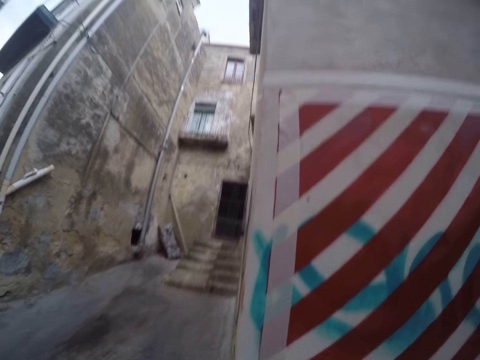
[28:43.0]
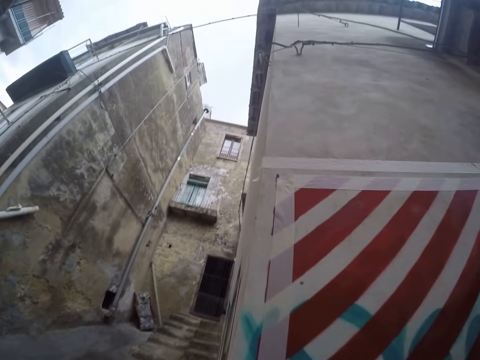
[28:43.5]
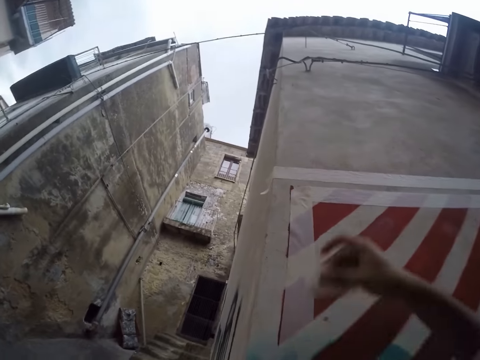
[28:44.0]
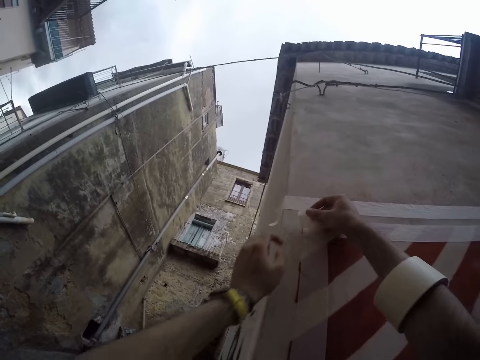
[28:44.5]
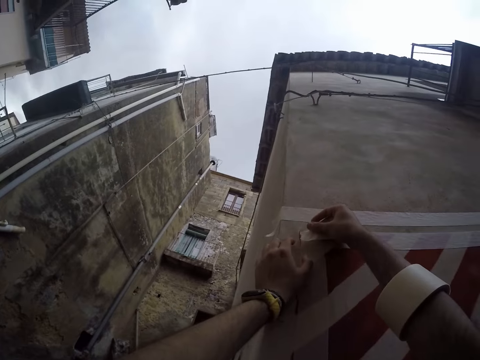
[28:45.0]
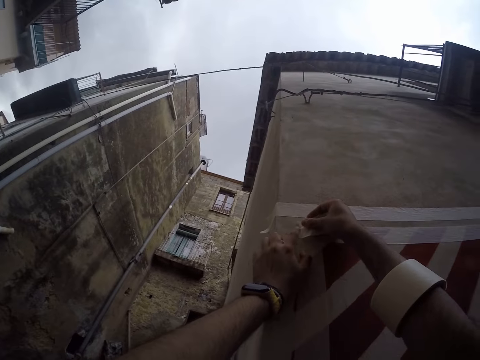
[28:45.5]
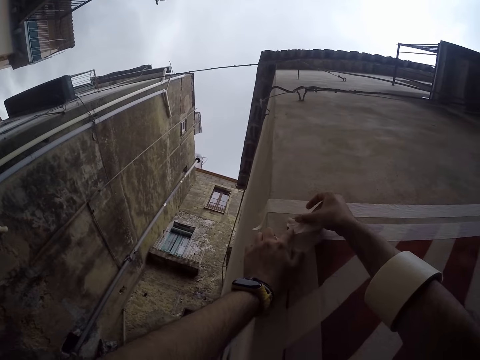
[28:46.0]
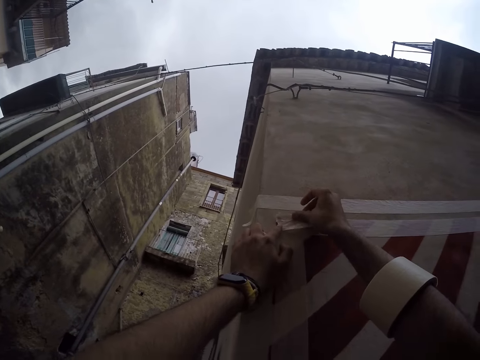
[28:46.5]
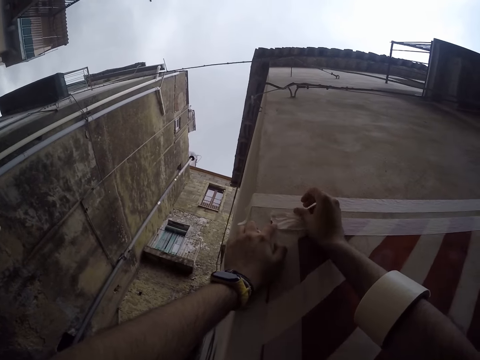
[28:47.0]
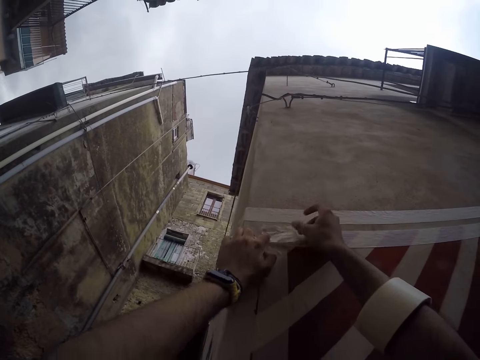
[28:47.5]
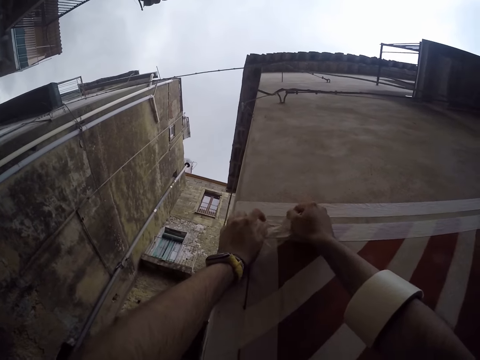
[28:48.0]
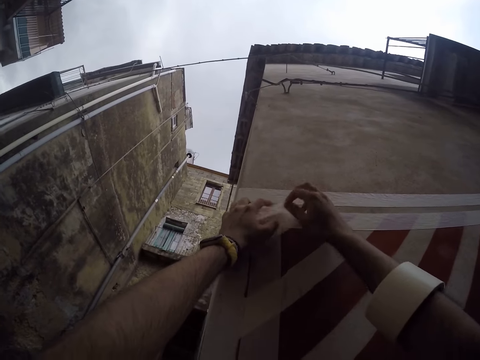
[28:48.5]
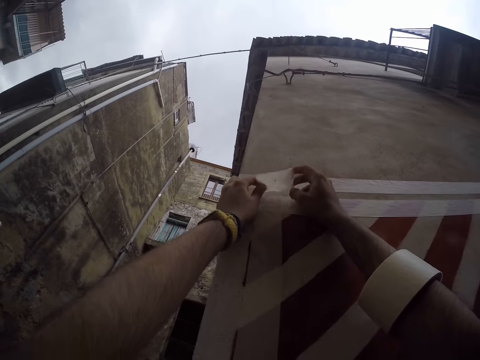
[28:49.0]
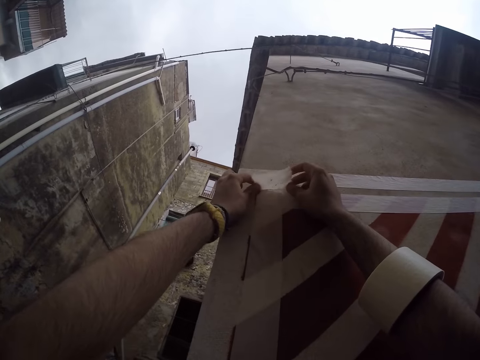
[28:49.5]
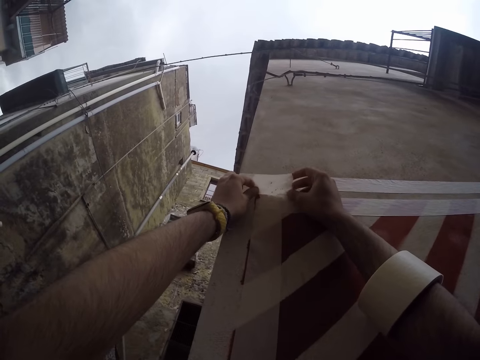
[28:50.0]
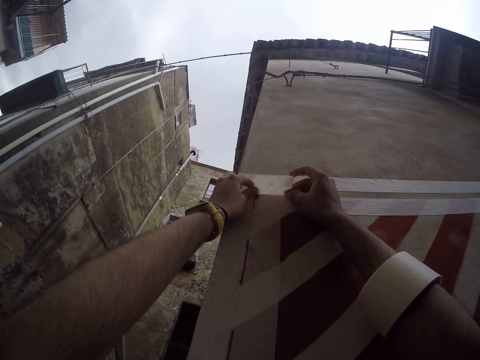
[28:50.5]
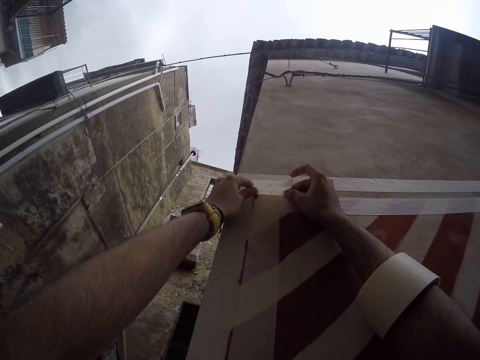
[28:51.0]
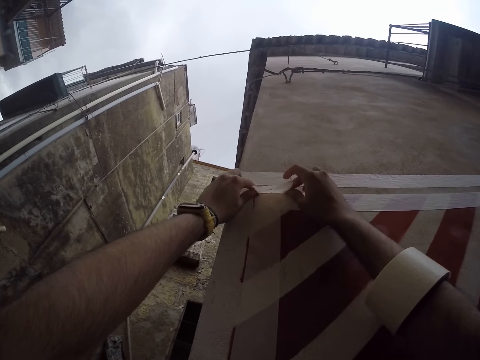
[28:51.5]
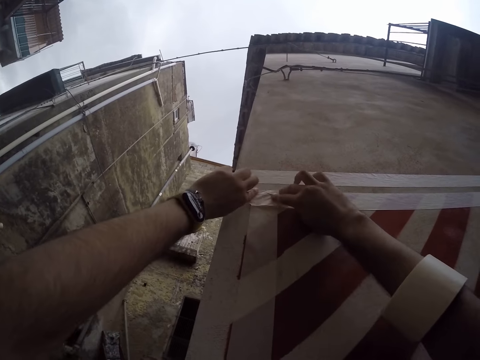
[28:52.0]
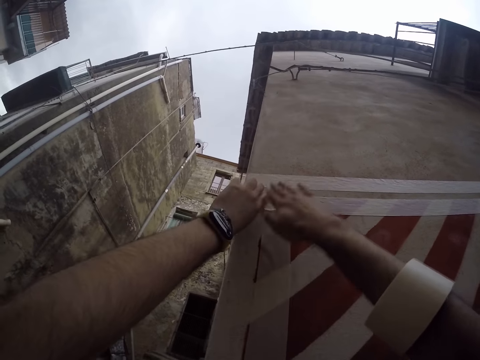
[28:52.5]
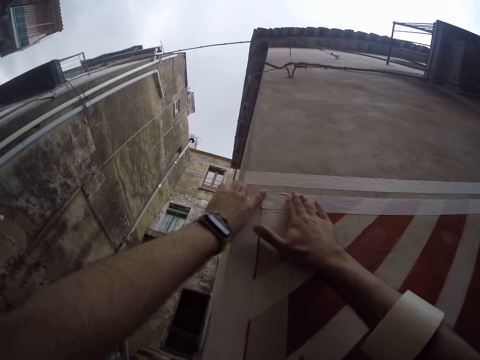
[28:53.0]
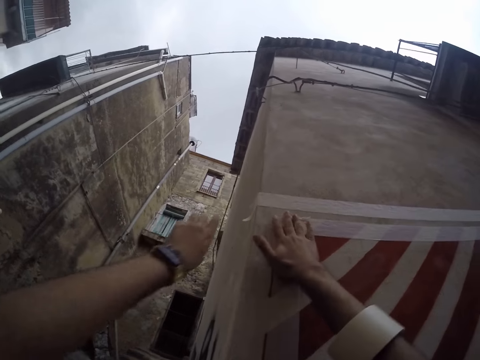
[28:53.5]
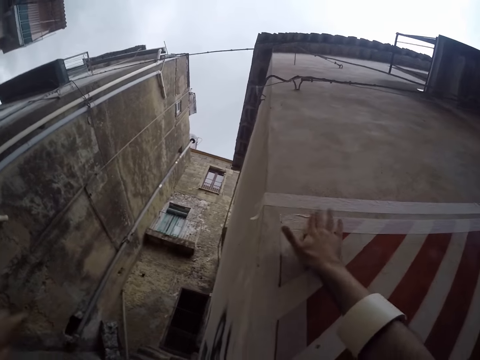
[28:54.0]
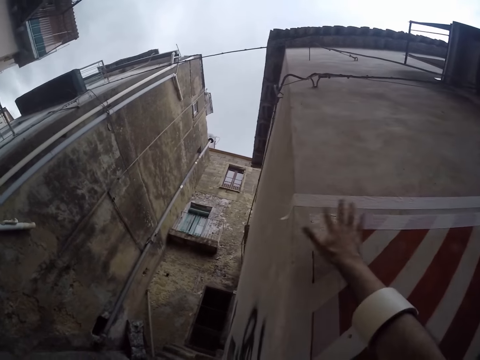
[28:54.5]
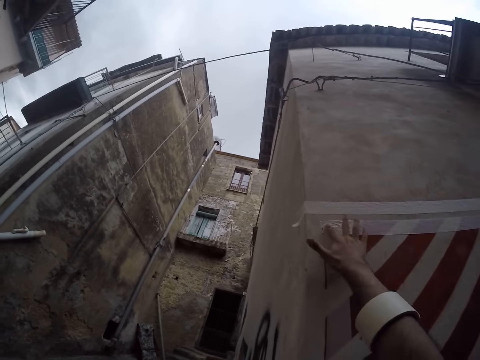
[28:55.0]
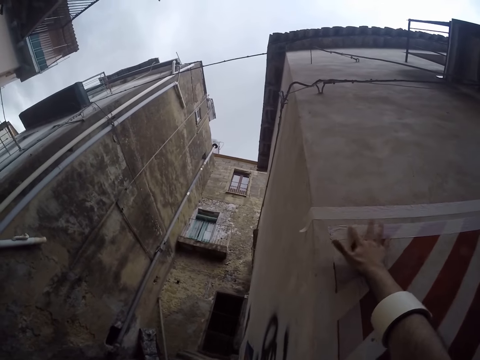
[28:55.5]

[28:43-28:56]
The camera wearer pastes masking tape on the wall with his hands.

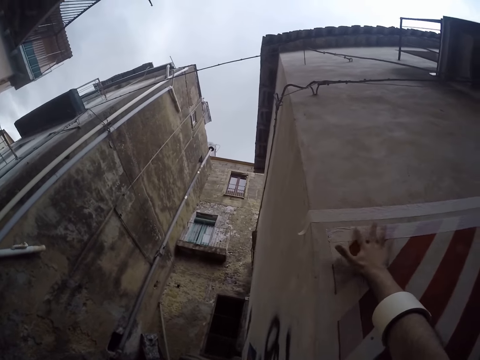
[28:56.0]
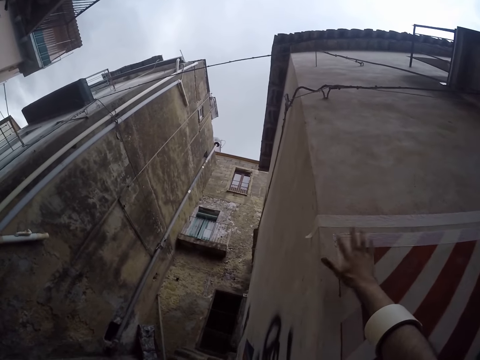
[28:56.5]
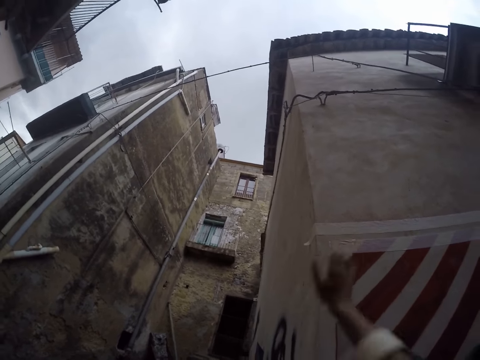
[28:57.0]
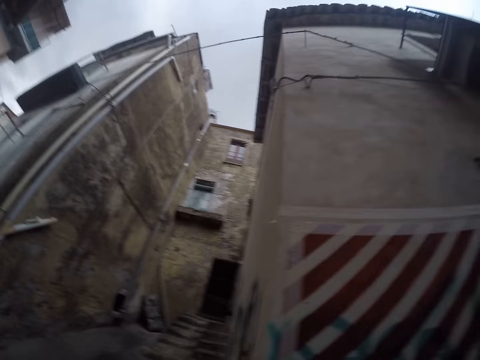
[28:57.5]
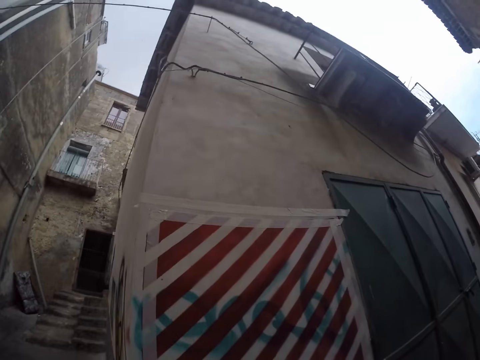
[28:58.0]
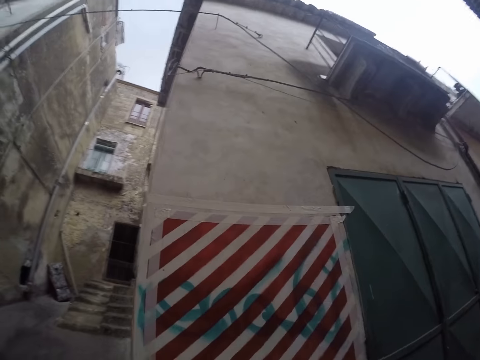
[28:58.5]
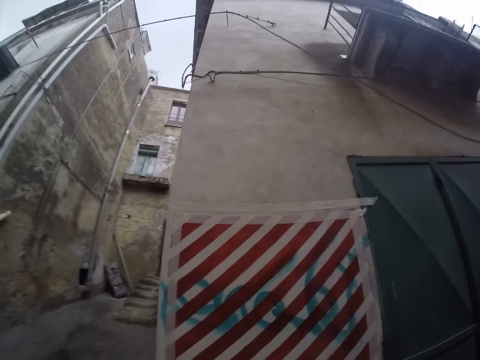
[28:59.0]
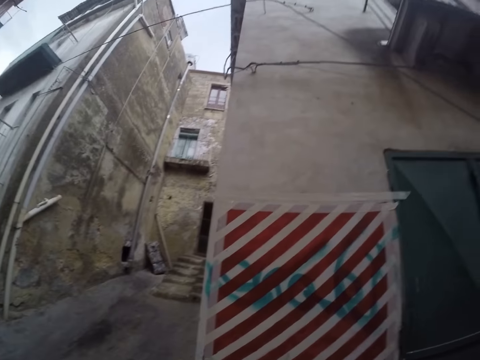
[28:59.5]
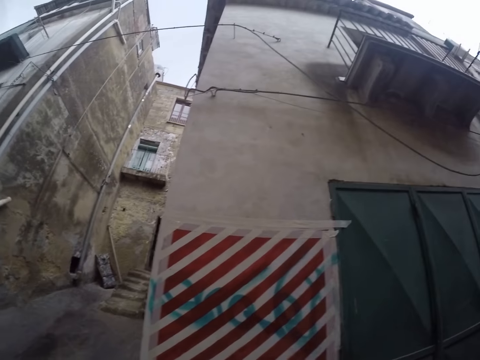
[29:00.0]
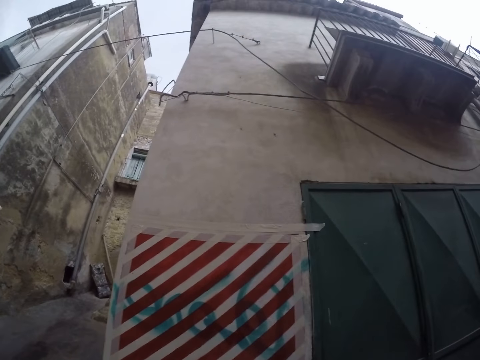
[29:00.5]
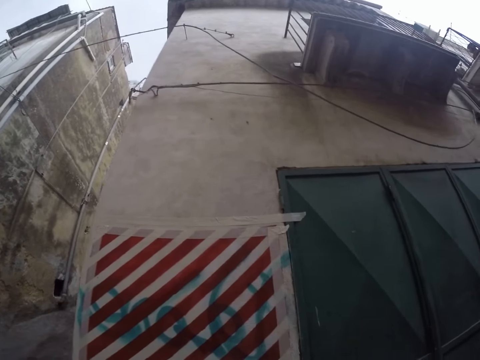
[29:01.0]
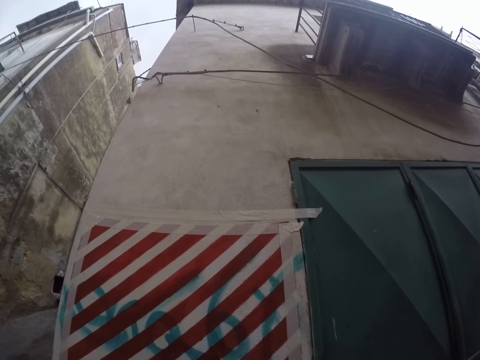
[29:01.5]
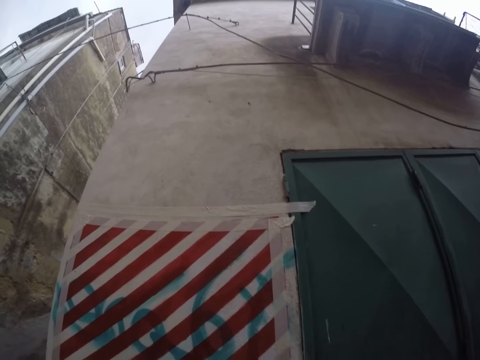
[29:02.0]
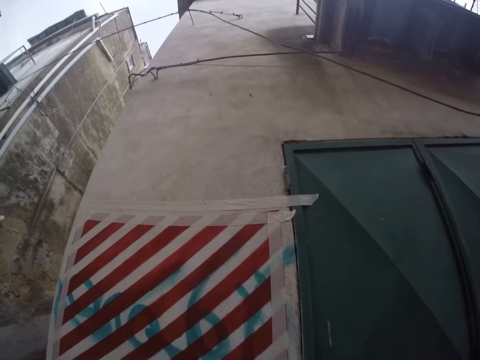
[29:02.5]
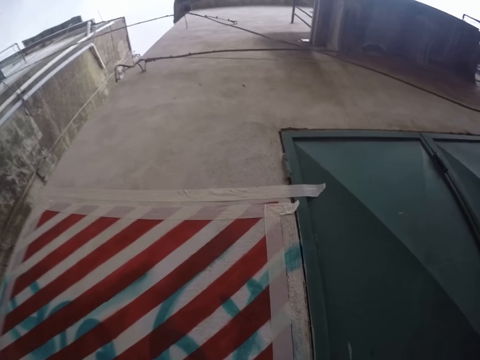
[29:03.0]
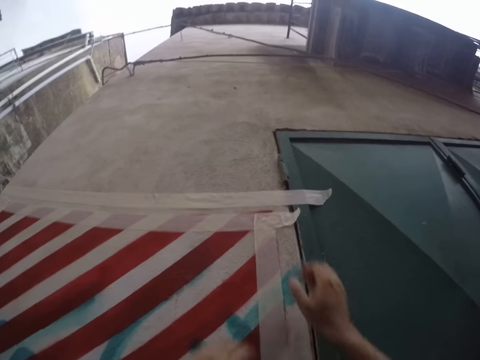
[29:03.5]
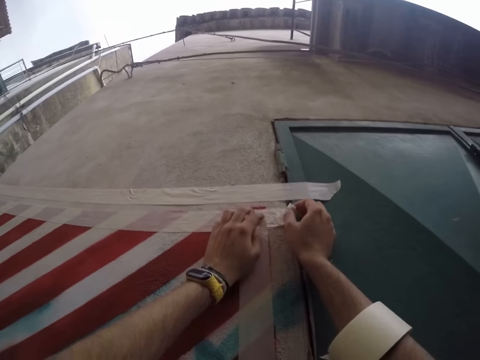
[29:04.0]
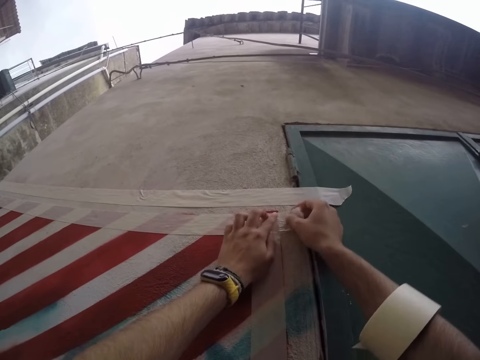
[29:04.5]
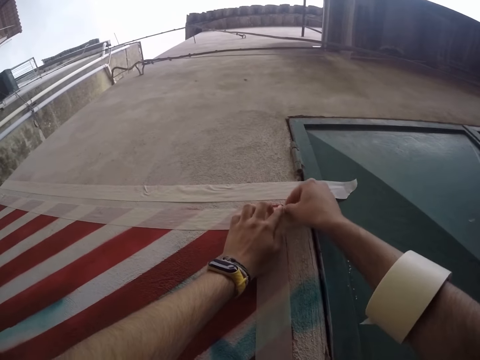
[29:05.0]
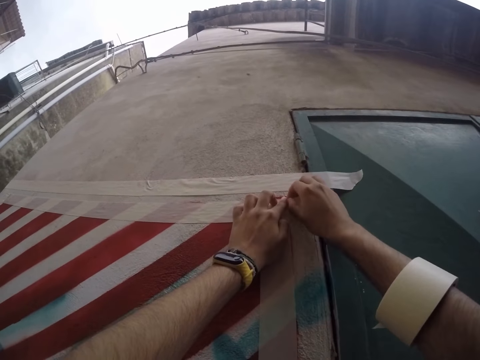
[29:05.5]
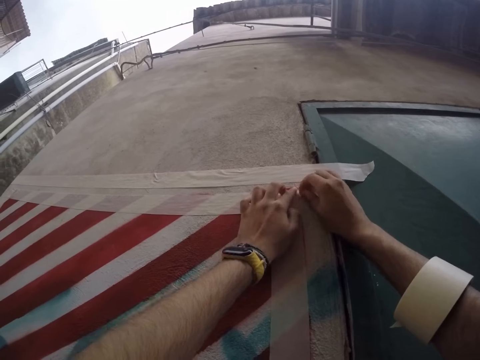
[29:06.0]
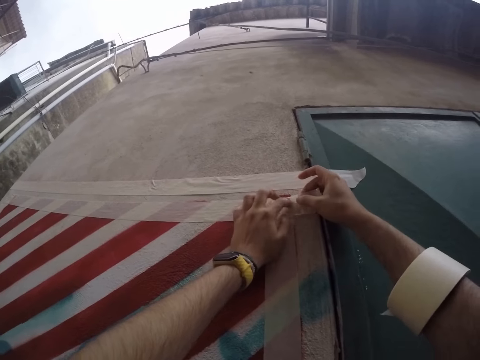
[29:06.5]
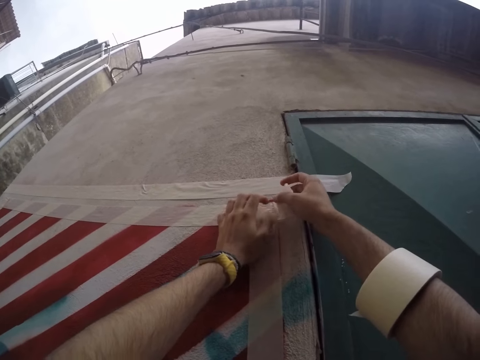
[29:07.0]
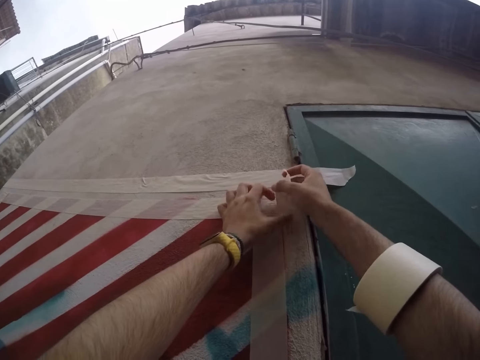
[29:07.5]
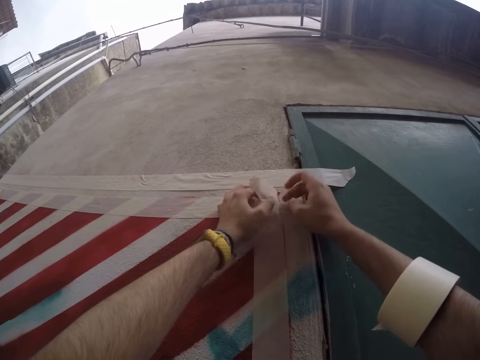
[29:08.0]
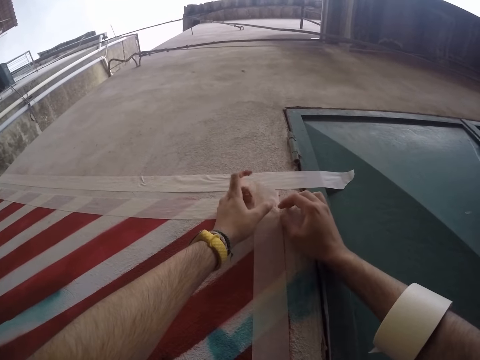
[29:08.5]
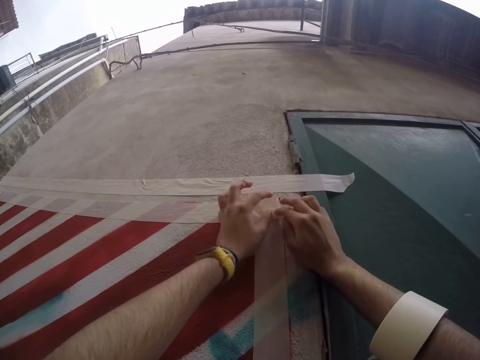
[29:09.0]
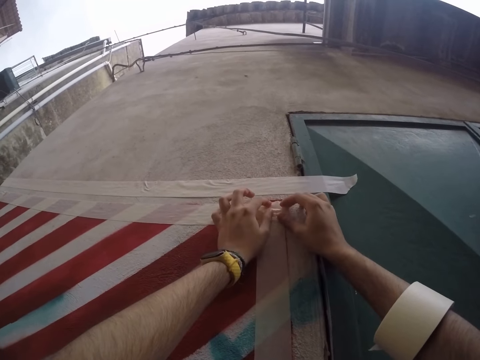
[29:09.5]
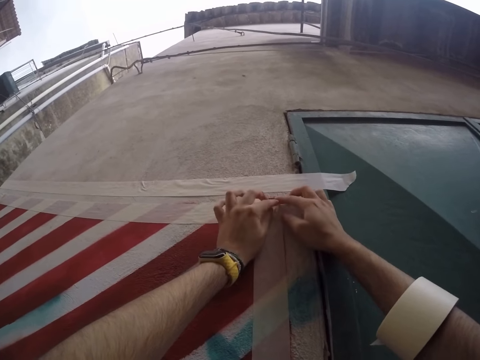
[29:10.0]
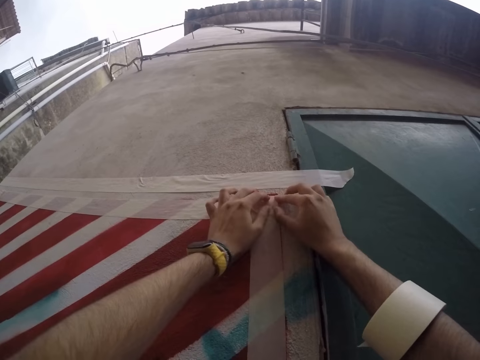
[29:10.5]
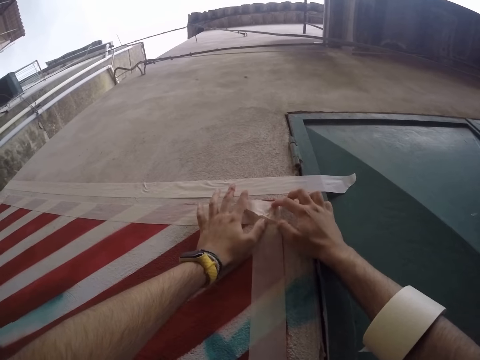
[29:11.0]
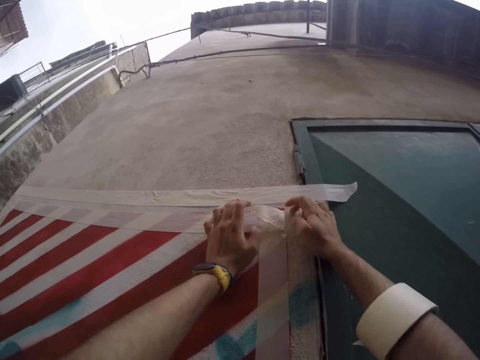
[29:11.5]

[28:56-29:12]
The camera wearer stares at the wall. He pulls a masking tape from the wall with his hands. He folds the masking tape with his hands.
